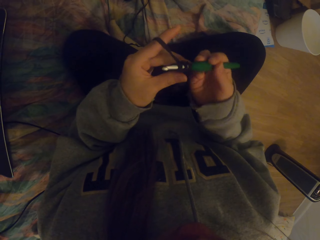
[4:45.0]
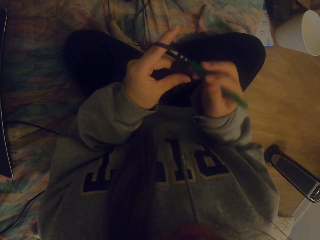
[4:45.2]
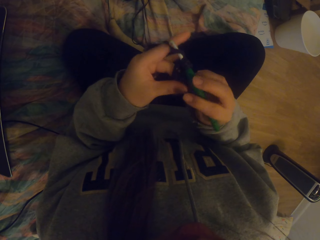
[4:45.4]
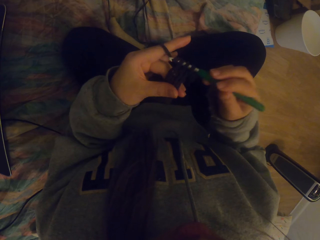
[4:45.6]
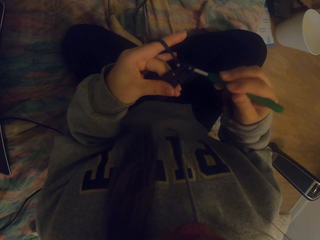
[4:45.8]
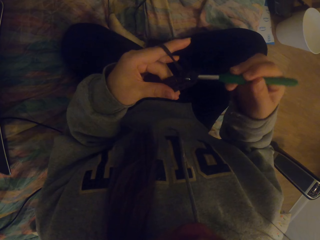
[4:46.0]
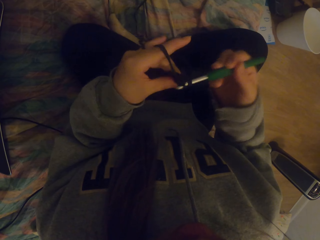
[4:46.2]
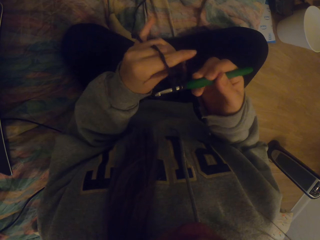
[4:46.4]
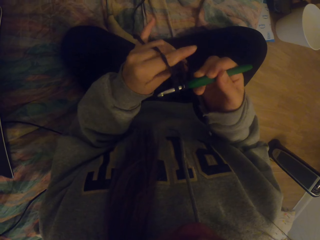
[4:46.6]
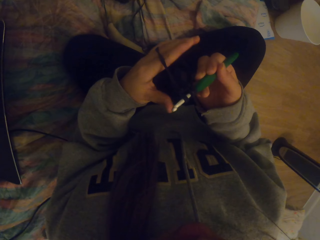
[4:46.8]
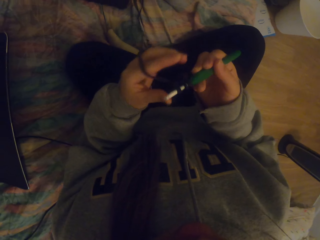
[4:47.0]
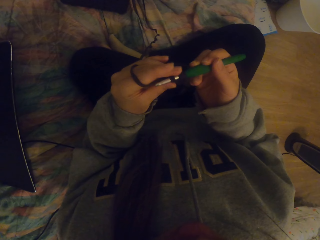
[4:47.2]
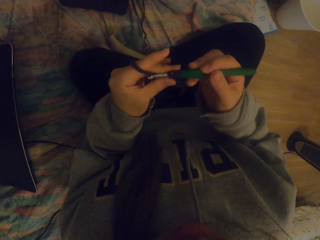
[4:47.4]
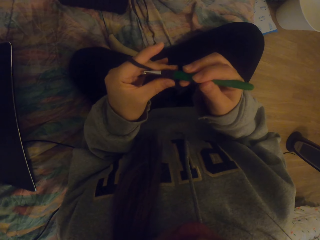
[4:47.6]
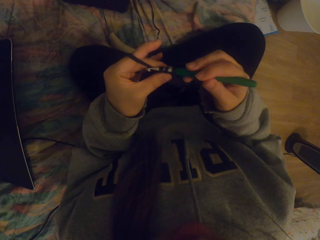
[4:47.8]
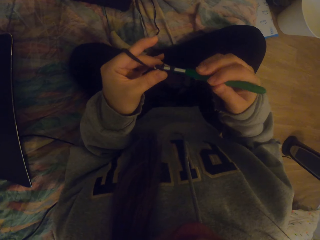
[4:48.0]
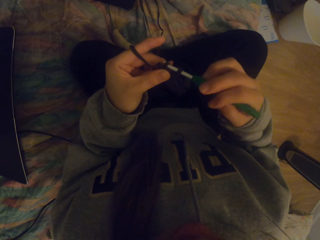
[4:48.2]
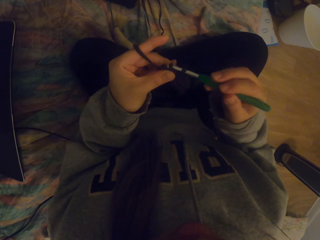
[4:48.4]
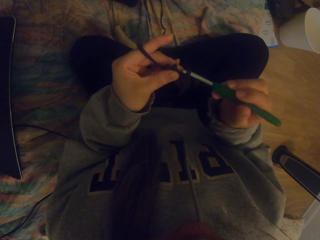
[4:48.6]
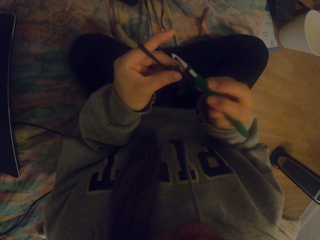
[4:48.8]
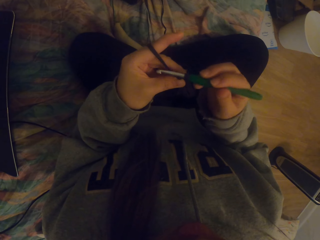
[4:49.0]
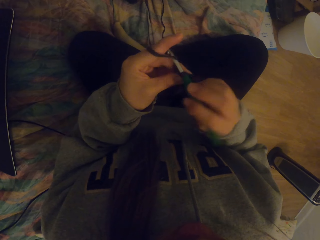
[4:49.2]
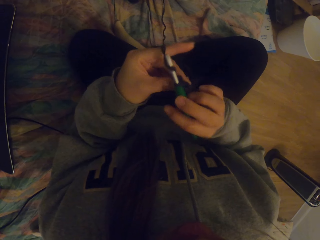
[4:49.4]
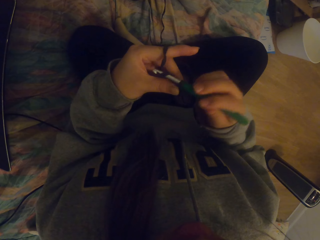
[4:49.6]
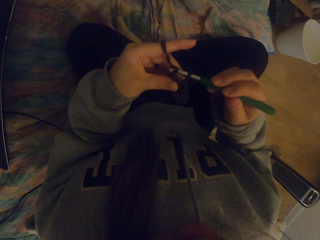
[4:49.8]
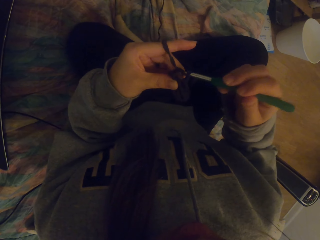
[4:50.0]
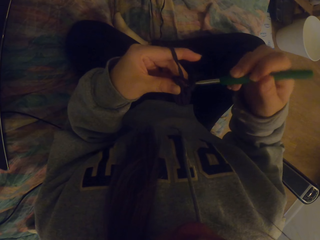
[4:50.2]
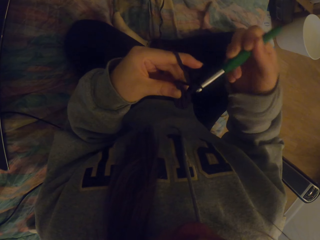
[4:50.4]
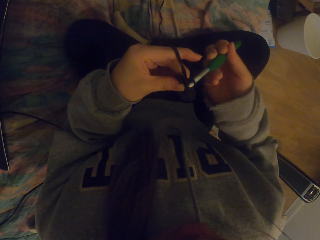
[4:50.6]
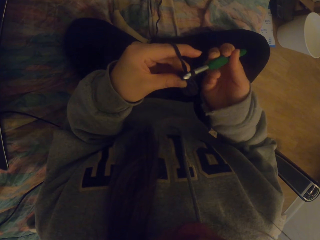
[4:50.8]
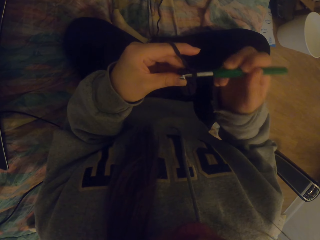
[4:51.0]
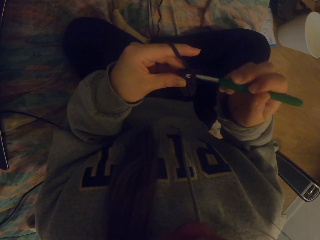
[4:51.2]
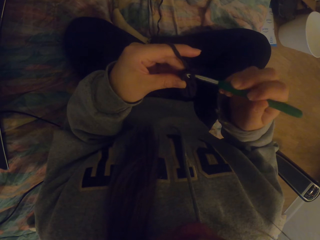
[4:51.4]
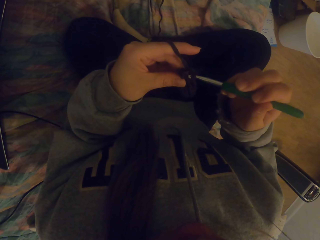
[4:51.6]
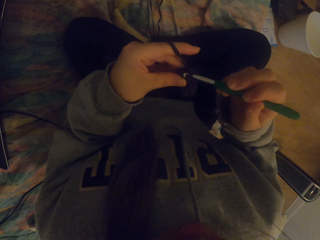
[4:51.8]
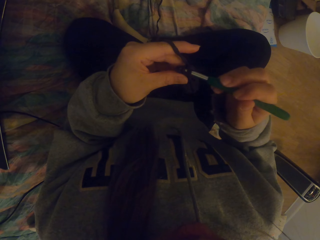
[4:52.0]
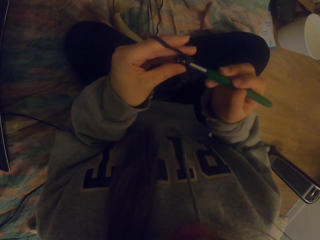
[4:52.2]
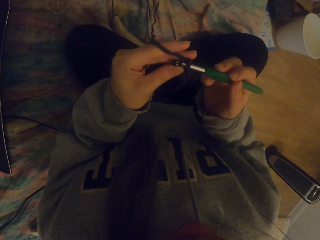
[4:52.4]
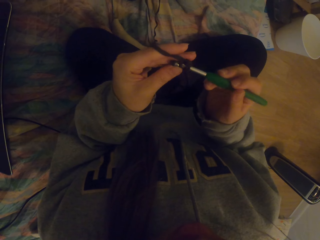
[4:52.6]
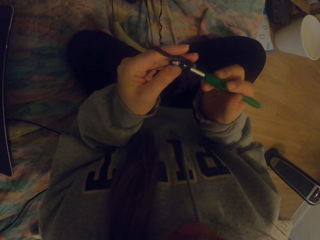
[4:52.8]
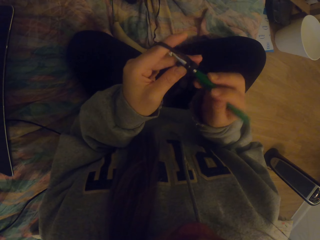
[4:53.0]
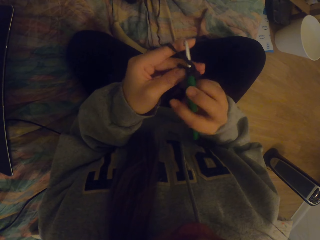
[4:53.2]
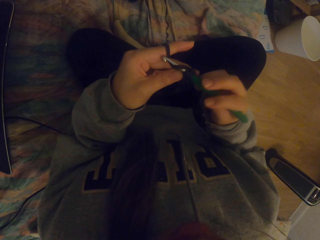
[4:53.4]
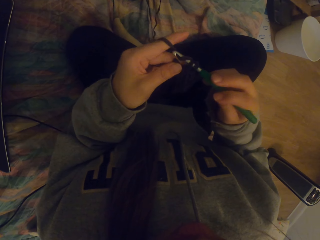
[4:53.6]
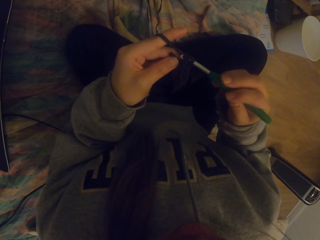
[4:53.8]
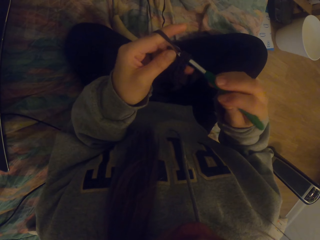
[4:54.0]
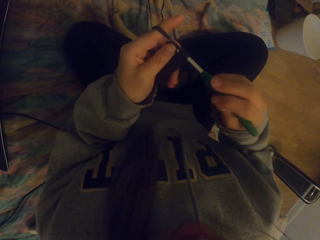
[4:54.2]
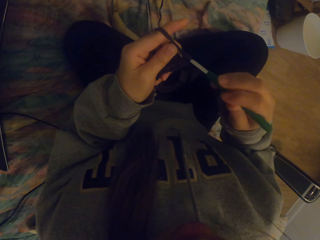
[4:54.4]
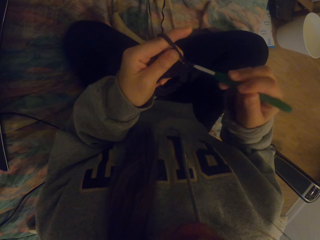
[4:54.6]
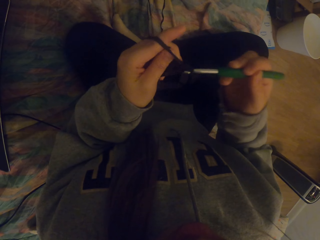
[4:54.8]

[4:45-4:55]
The camera wearer straightens the crochet. They crochet with a crochet hook.

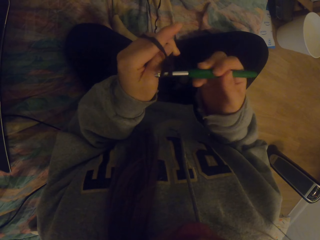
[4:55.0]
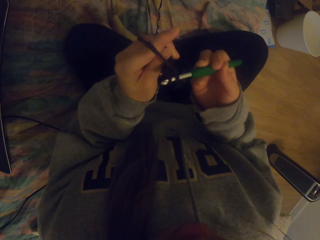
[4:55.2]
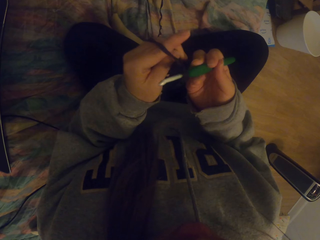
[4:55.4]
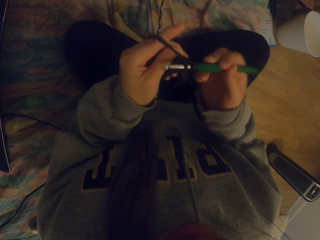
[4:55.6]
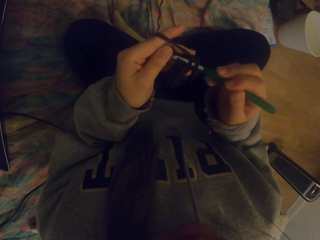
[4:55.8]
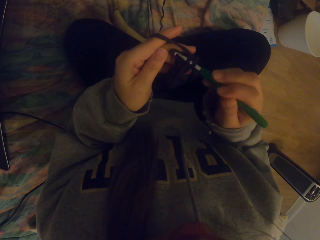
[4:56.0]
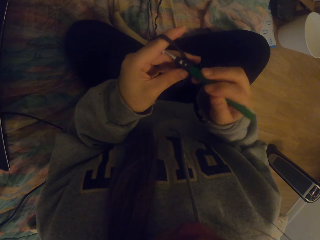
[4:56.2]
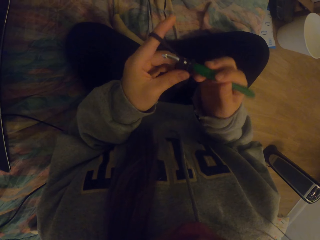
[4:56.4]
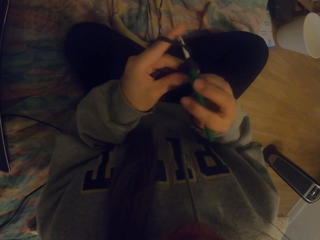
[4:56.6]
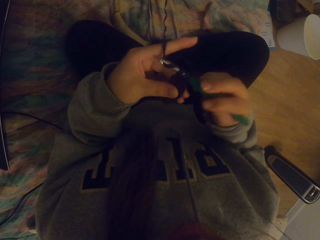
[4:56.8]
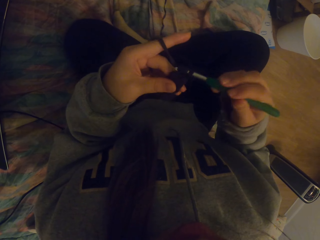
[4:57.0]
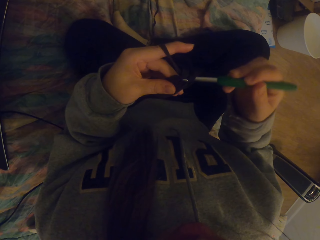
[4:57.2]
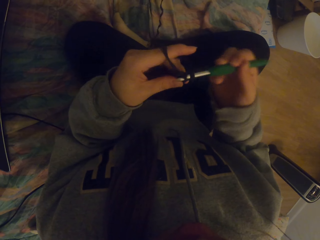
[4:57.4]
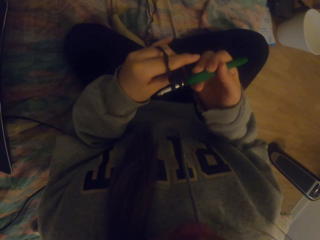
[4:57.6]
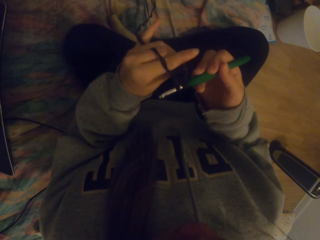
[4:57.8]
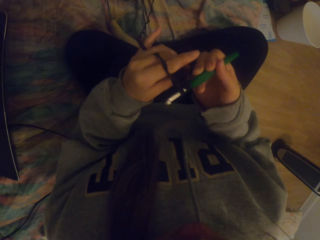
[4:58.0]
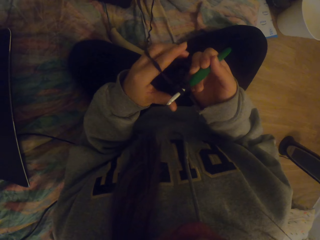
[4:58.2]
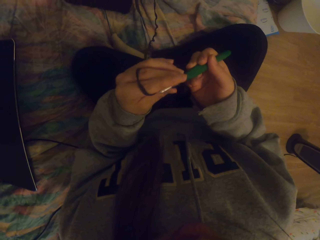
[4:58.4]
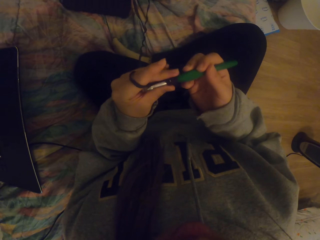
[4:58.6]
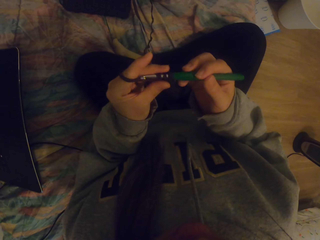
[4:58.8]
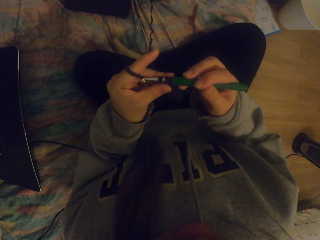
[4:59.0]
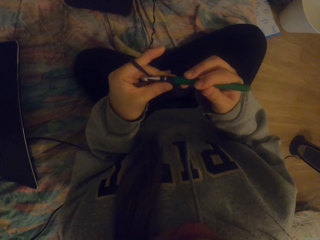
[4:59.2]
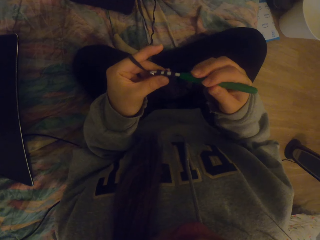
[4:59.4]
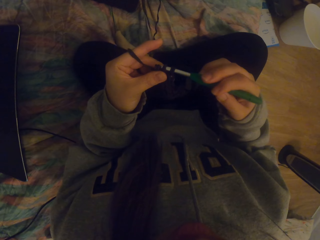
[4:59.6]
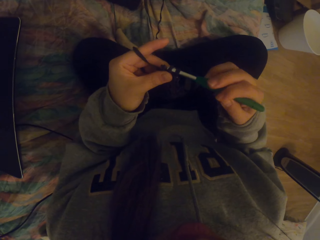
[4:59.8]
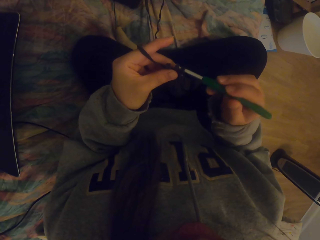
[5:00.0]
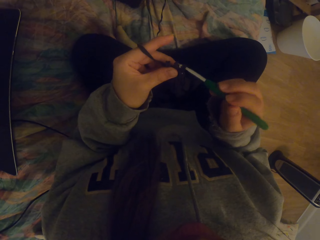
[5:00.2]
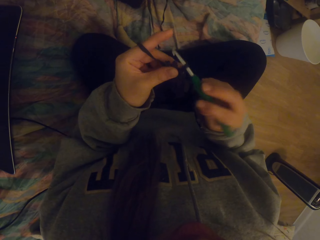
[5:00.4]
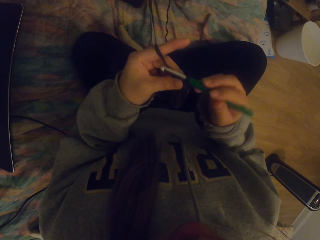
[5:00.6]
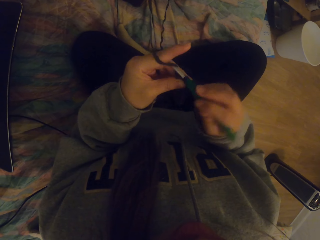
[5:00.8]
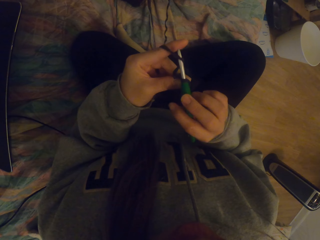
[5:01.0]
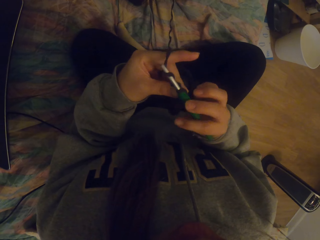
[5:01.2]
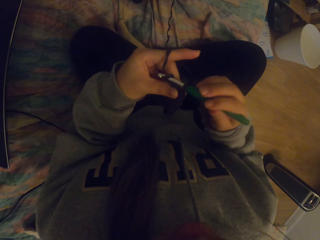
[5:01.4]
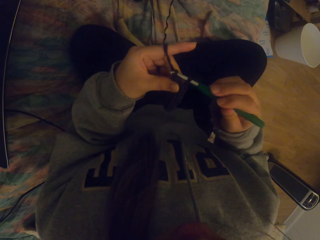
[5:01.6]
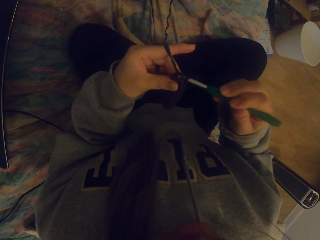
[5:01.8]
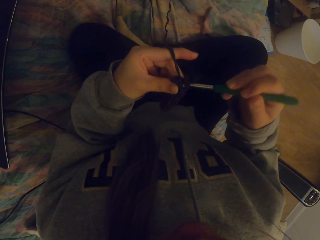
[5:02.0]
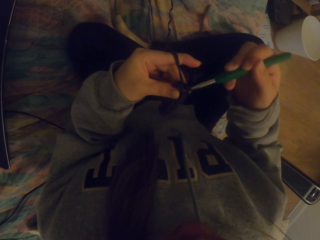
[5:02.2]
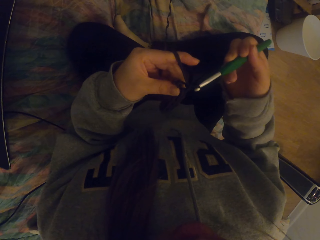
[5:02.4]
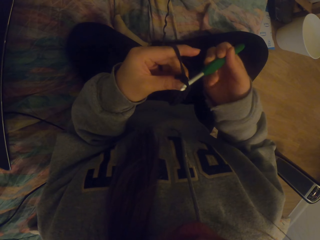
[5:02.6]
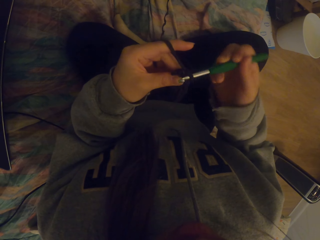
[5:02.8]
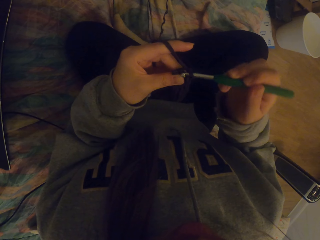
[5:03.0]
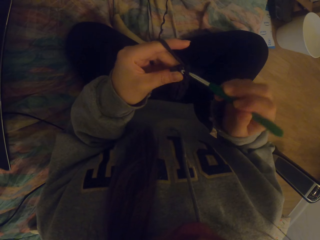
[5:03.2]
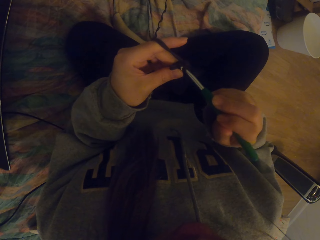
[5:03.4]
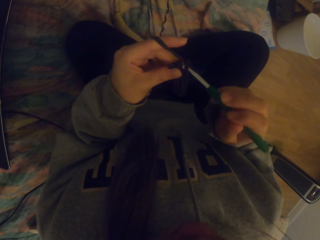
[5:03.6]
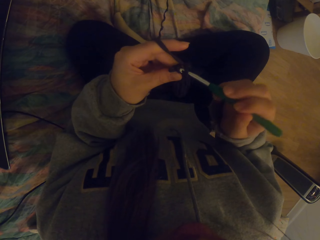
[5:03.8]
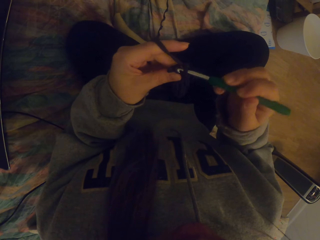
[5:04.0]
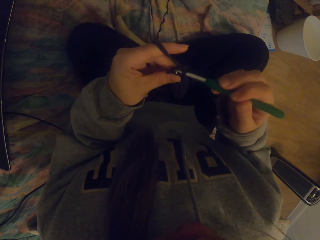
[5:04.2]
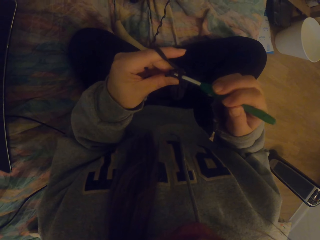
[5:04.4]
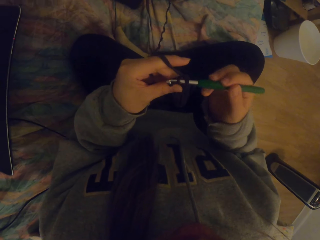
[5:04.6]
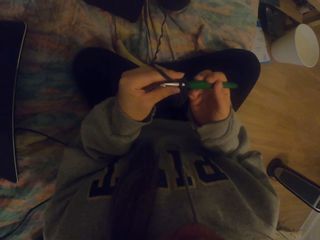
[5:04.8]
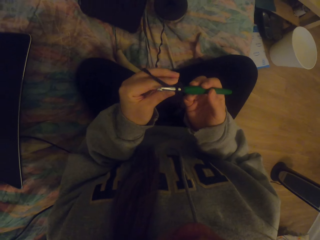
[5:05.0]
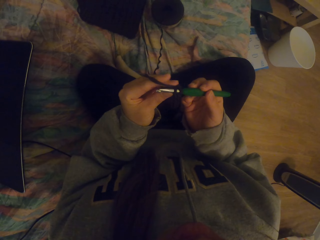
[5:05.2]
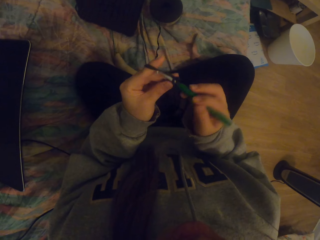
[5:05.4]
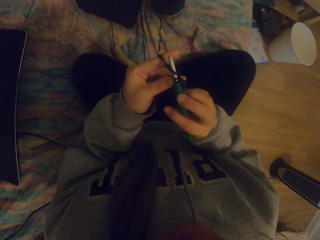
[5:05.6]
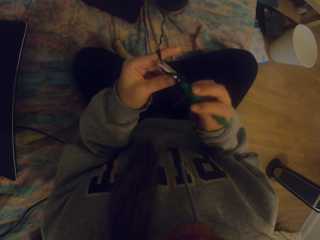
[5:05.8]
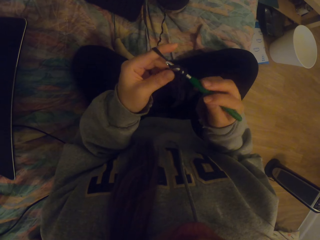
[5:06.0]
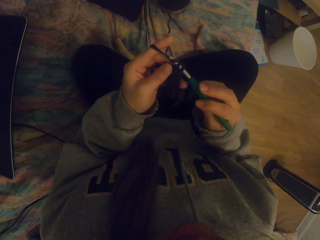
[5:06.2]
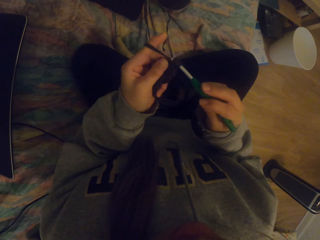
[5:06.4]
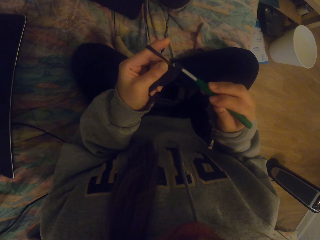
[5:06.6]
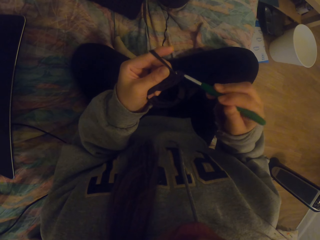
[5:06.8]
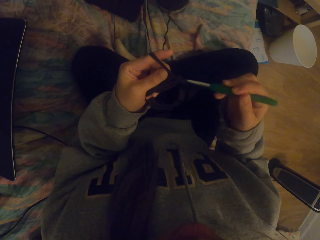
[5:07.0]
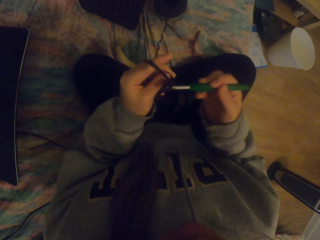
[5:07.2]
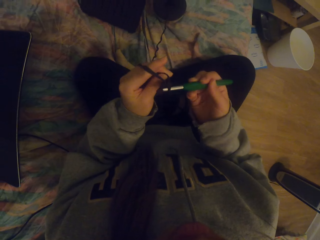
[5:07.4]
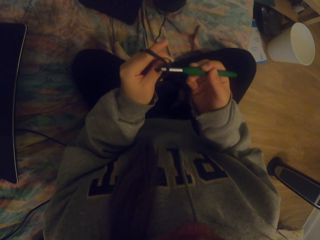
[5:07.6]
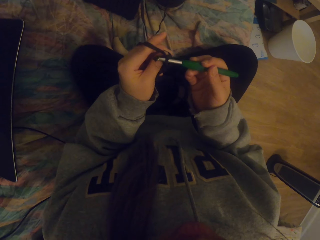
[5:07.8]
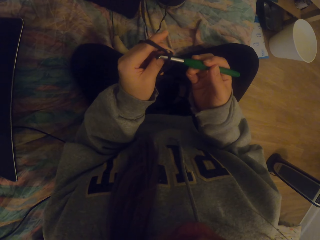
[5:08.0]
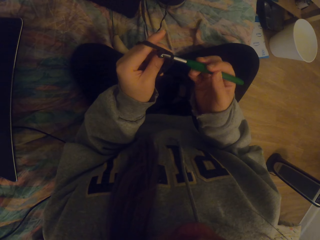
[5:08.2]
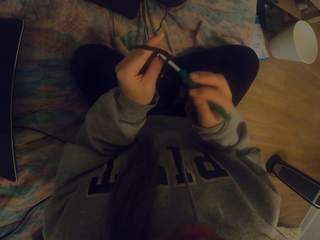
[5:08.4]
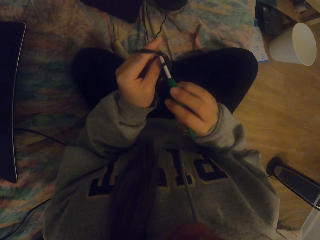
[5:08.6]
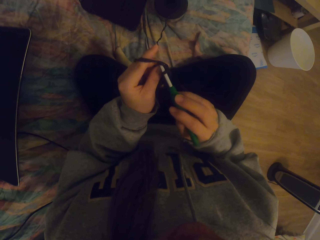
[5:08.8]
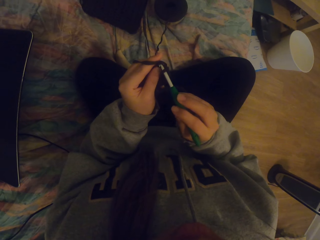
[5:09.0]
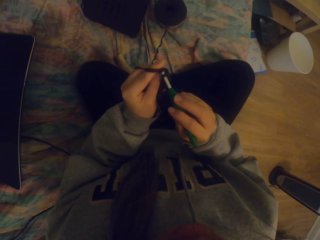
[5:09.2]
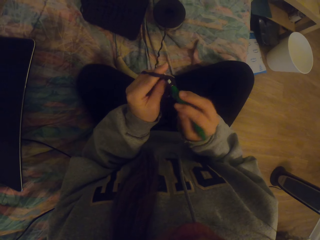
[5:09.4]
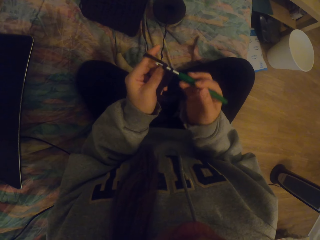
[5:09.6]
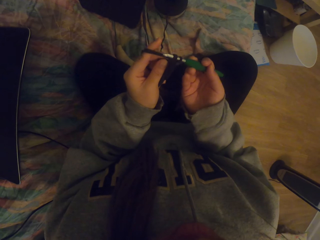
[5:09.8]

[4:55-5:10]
The camera wearer straightens the crochet. They crochet with a crochet hook.
